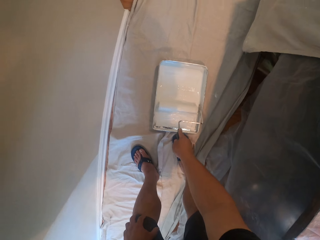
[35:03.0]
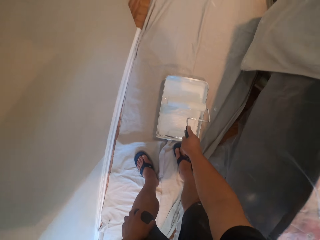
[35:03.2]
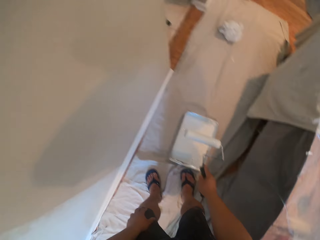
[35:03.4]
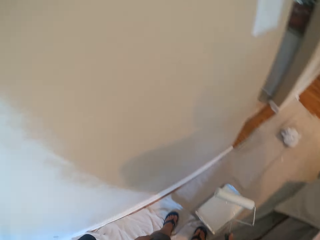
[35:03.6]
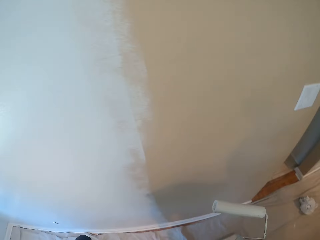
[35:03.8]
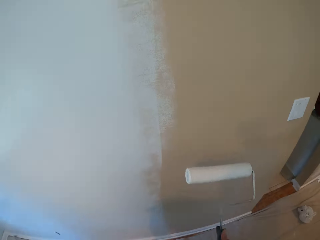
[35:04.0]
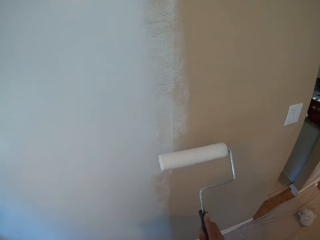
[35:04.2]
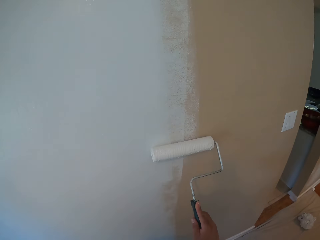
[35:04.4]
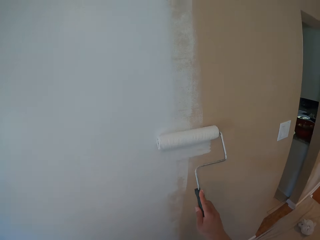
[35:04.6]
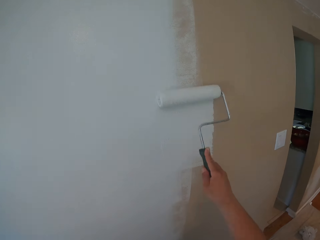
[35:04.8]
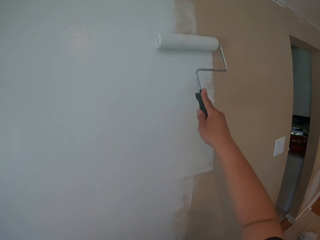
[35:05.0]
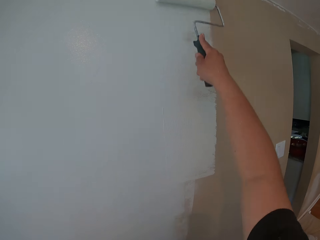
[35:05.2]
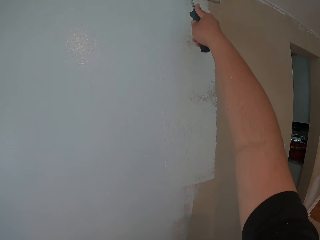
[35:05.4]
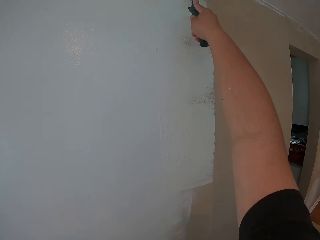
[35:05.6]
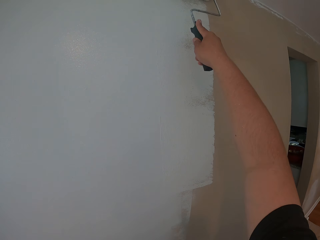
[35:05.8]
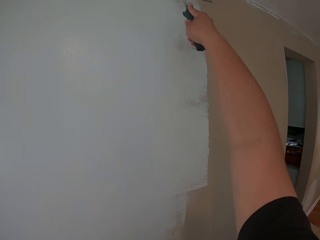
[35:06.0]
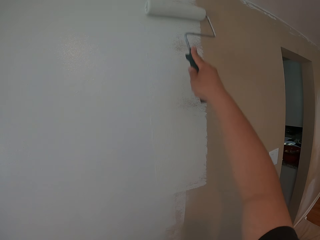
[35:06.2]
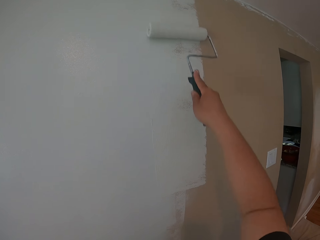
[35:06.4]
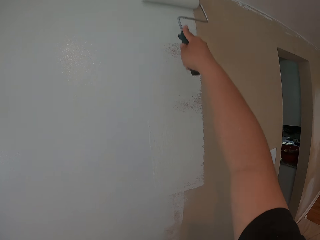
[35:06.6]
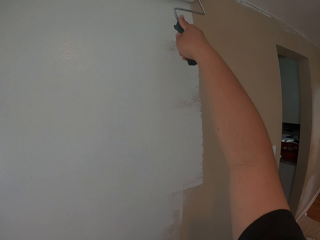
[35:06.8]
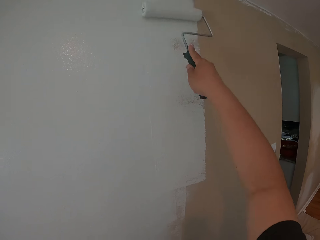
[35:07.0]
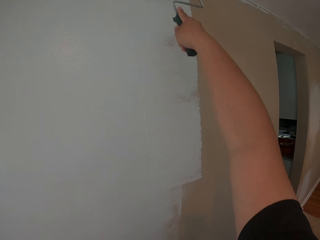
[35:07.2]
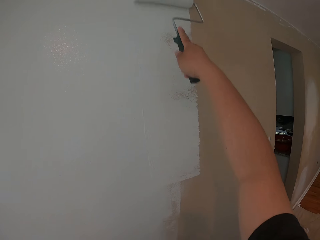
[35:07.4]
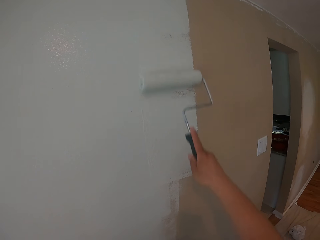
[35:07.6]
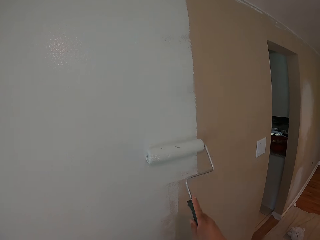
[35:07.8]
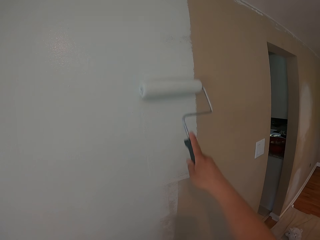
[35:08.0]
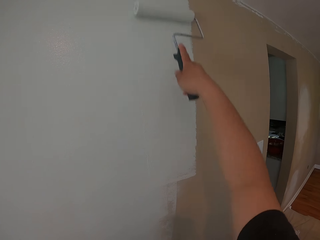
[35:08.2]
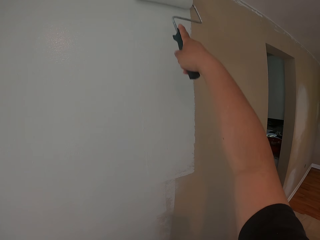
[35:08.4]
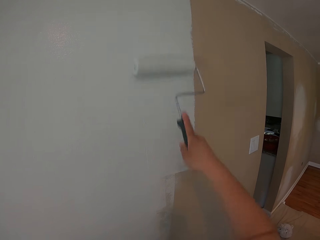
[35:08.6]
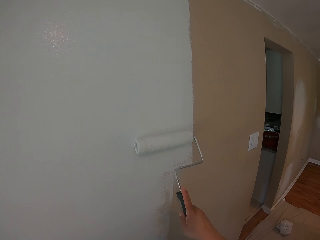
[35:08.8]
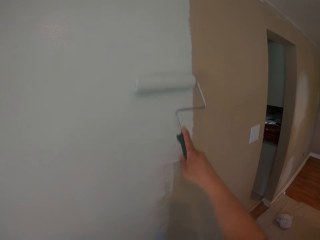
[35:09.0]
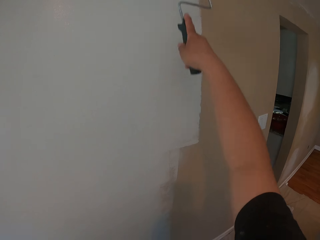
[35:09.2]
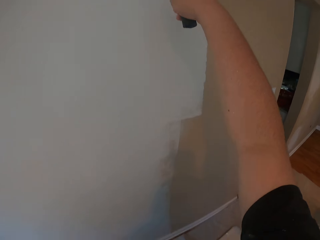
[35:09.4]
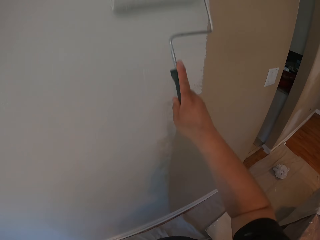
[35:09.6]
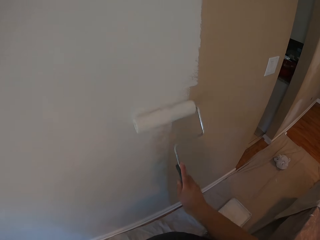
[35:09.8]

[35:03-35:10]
The camera wearer paints the wall with the roller brush in his right hand.

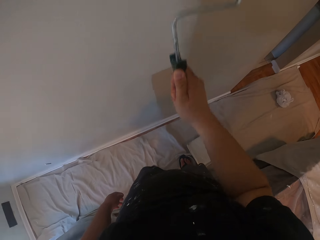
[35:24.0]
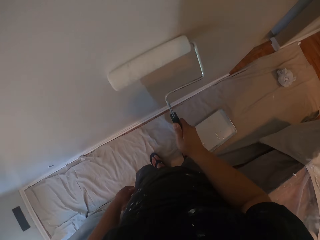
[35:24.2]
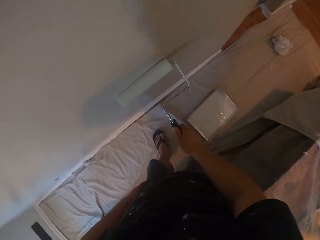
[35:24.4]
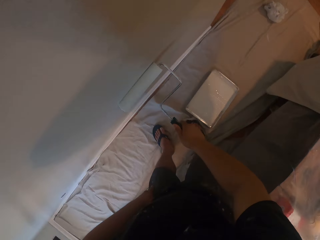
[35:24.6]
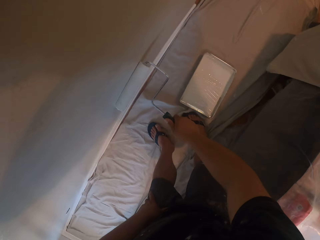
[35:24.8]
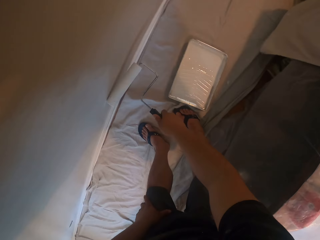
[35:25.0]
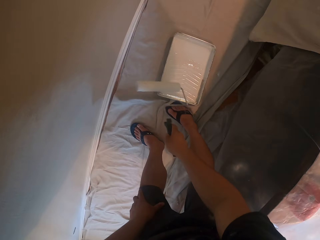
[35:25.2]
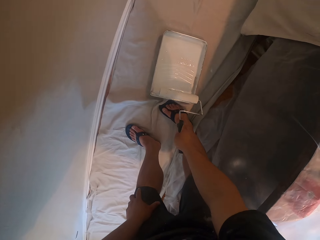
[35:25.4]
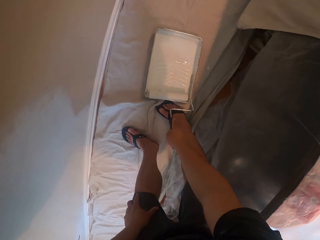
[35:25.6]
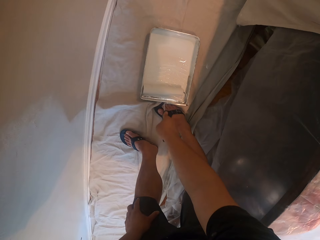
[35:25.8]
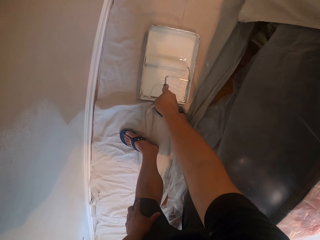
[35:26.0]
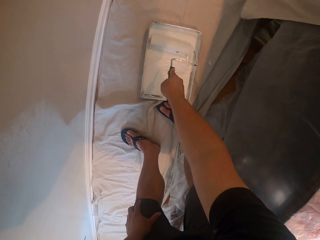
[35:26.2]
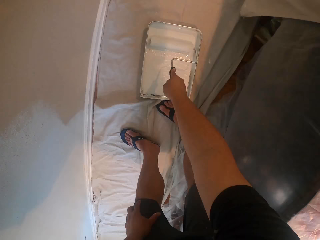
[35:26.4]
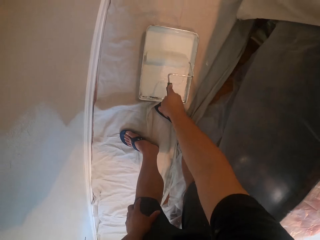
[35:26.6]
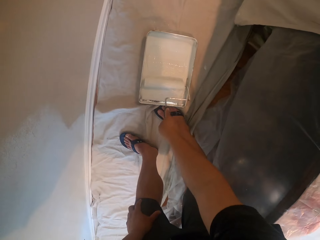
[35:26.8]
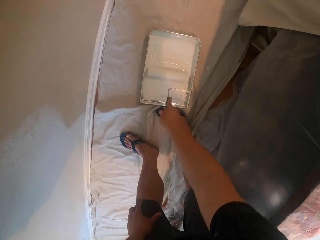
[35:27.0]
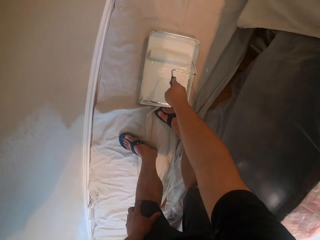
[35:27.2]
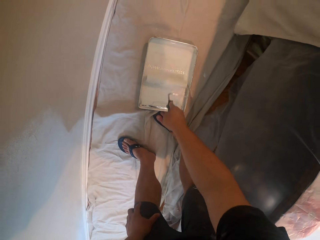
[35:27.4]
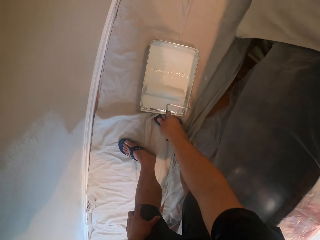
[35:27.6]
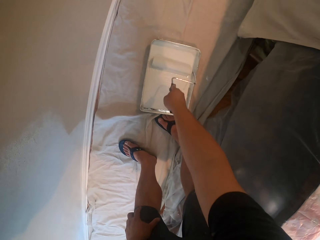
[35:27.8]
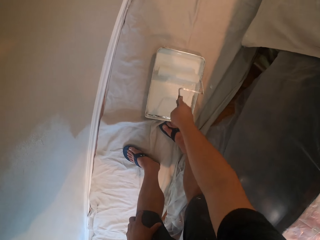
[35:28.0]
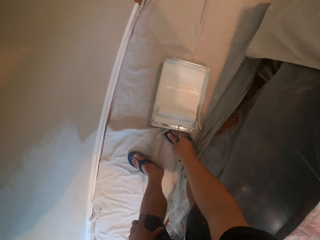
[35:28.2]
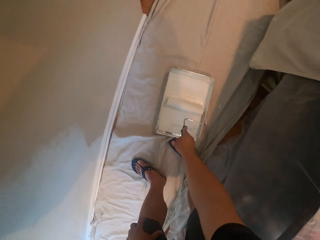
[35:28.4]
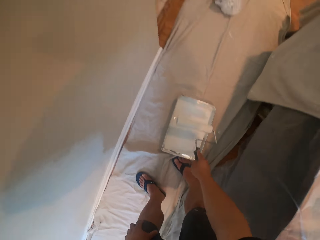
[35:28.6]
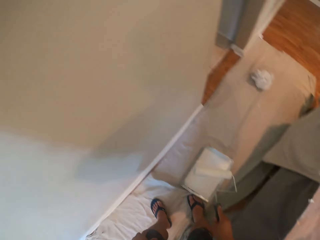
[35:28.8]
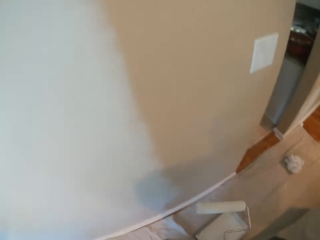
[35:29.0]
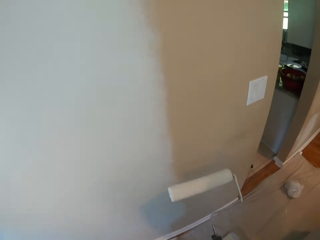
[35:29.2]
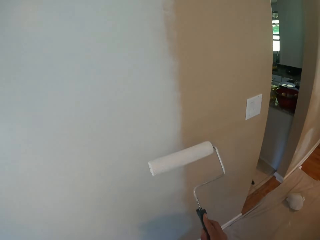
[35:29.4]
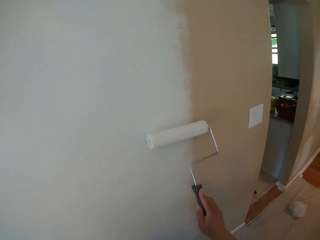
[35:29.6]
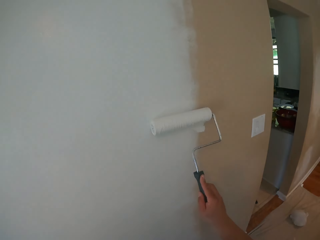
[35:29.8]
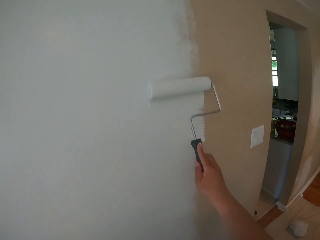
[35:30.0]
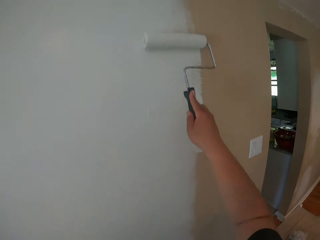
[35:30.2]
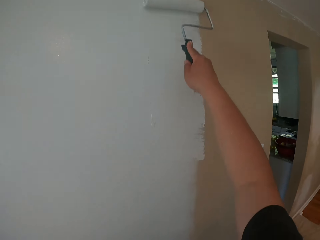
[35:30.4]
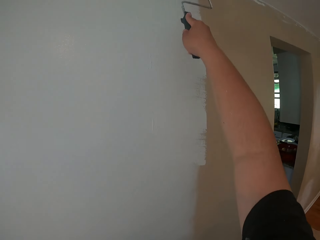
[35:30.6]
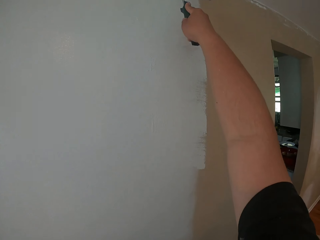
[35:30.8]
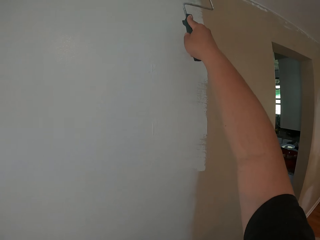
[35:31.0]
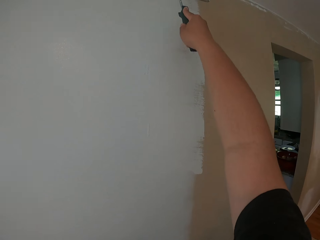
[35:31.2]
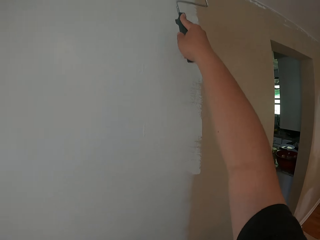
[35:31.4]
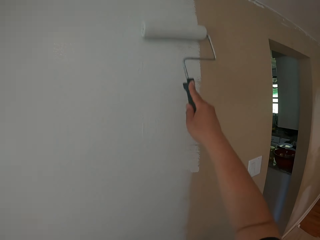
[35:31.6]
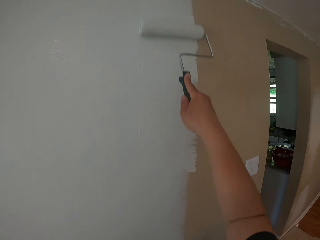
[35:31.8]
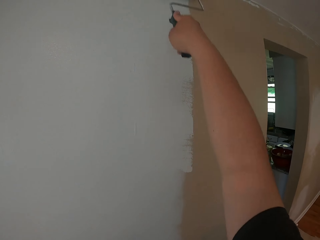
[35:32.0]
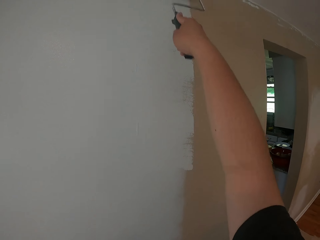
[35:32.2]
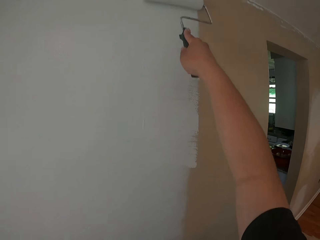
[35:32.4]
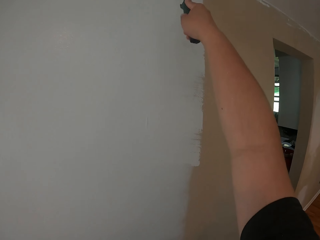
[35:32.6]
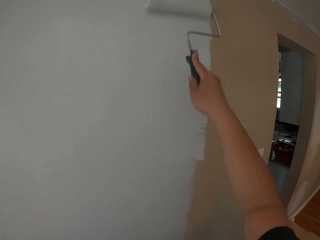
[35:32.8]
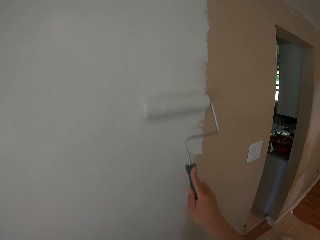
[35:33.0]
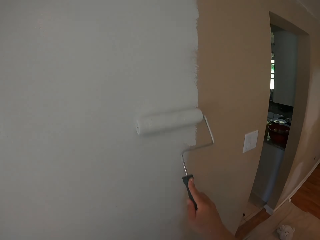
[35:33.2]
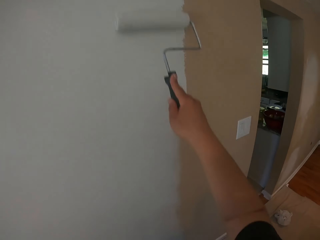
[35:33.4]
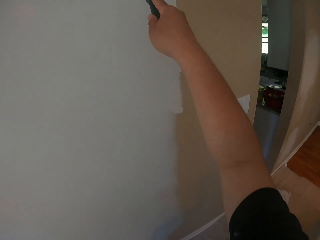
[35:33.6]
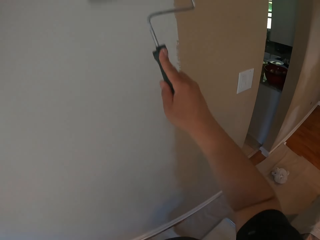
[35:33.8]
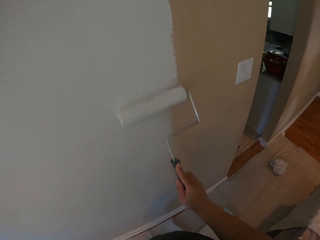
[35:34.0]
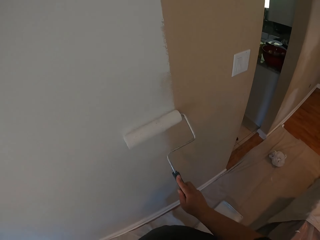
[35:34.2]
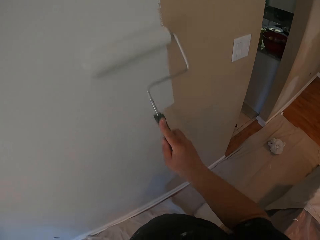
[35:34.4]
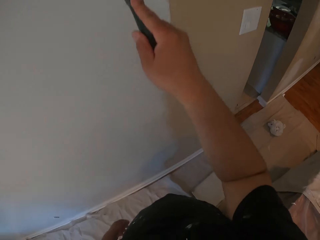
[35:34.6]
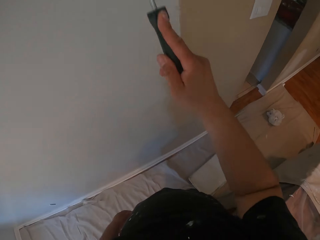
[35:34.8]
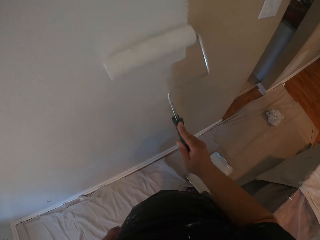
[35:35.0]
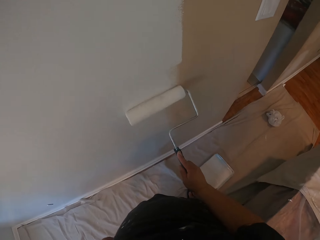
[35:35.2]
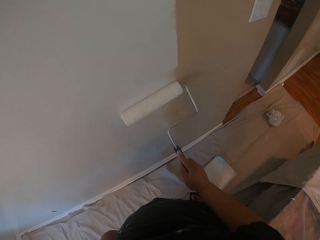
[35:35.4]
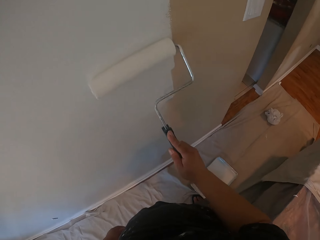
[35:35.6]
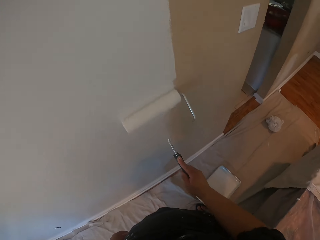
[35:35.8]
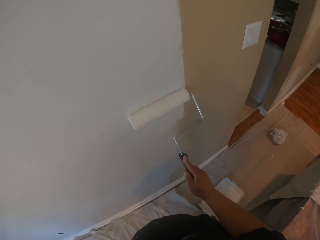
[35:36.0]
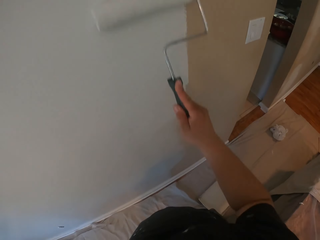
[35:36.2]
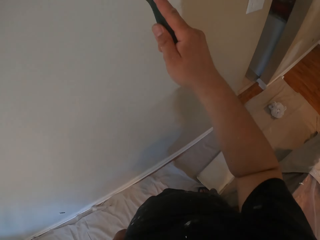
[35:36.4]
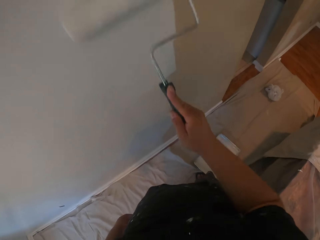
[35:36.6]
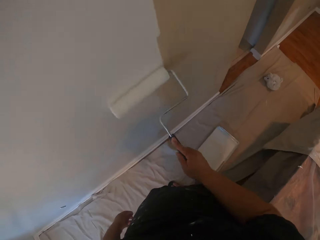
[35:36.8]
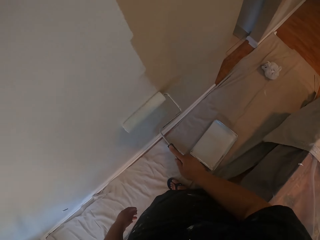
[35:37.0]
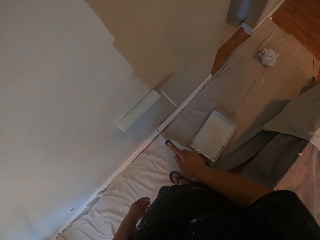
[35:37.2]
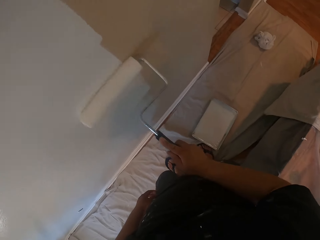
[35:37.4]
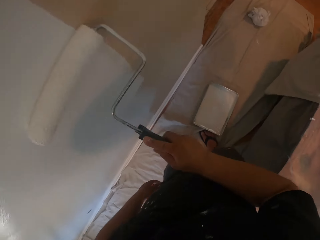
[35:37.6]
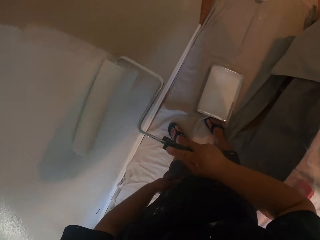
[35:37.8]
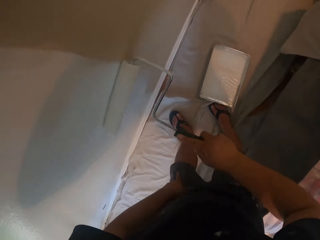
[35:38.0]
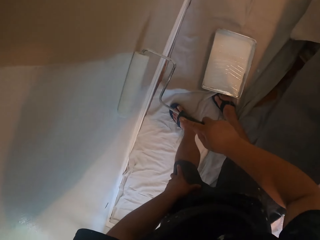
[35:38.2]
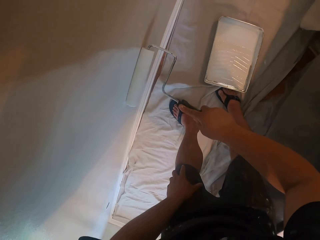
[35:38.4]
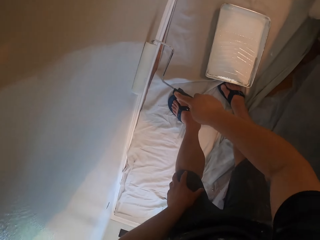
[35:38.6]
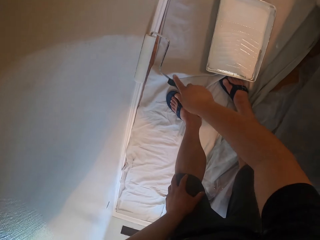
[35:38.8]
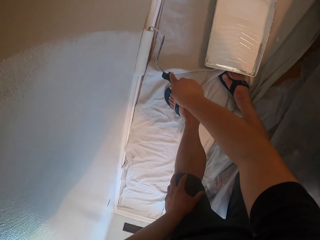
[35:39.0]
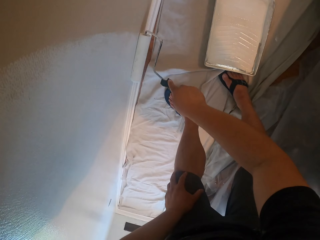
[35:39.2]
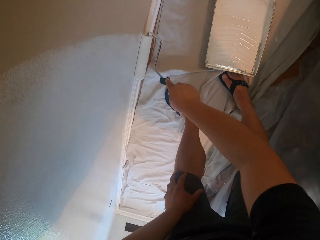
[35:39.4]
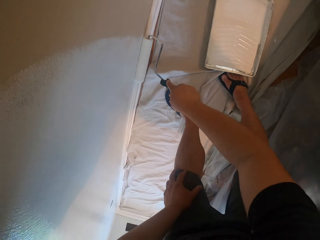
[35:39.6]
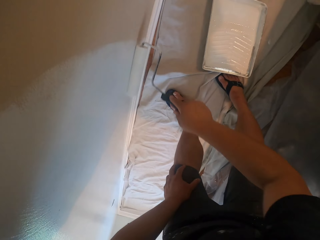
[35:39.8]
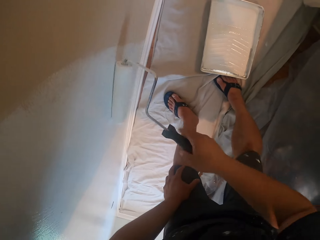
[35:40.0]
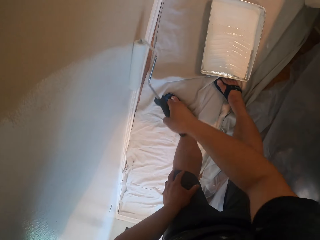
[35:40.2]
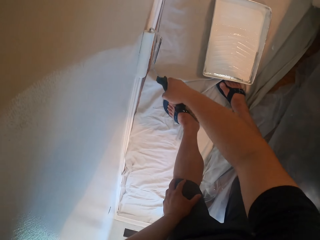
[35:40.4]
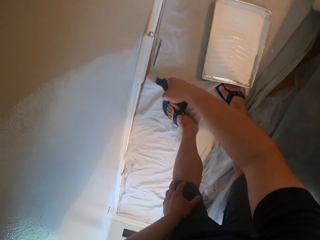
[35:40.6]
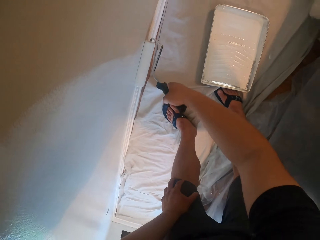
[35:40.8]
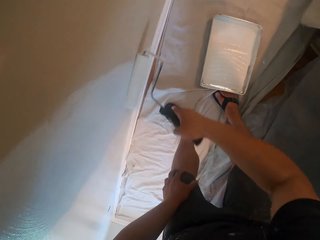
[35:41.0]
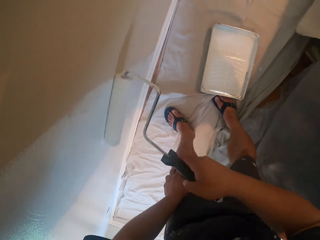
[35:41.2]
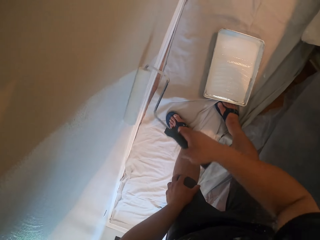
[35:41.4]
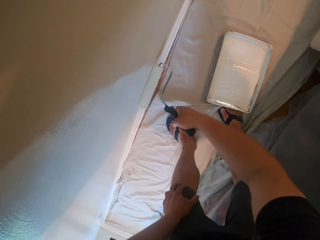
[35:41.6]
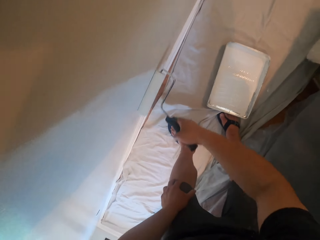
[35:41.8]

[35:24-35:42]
The camera wearer takes some paint from a flat can on the floor with the roller paintbrush. He paints the wall with the roller brush in his right hand.
